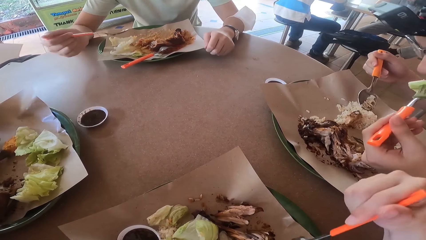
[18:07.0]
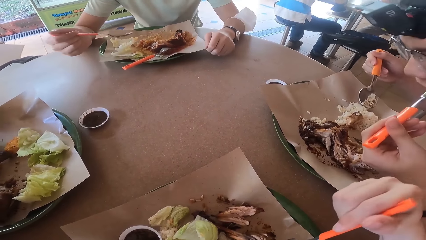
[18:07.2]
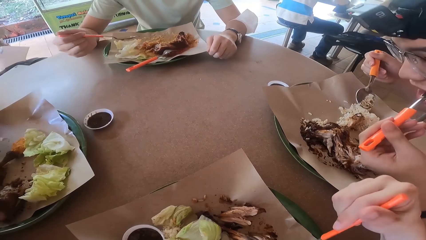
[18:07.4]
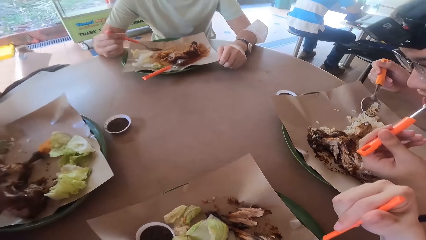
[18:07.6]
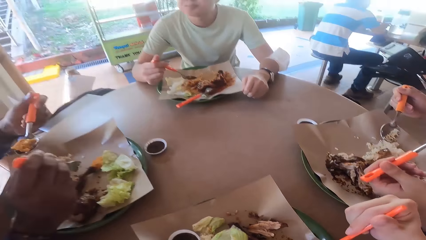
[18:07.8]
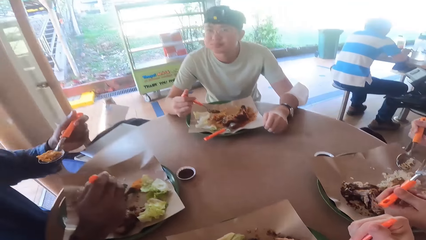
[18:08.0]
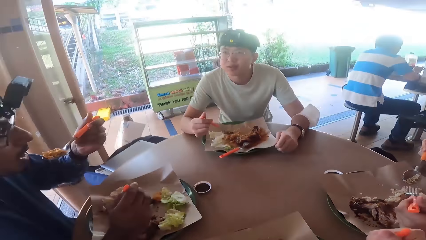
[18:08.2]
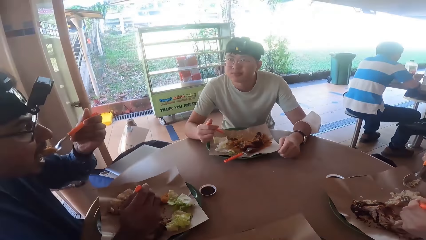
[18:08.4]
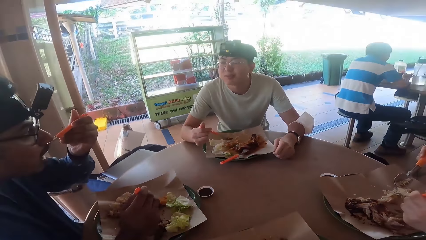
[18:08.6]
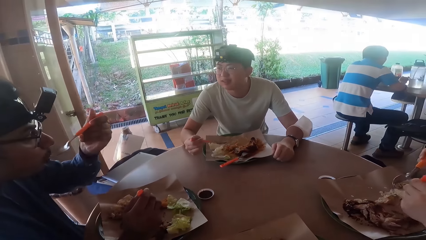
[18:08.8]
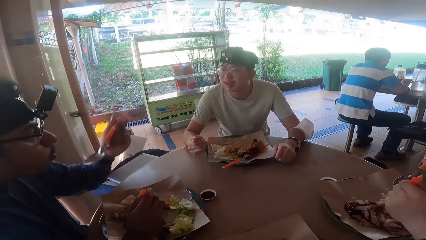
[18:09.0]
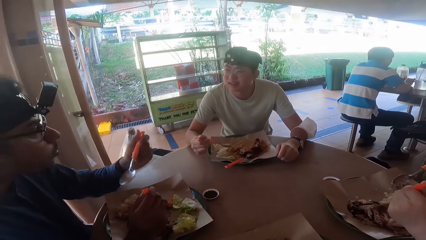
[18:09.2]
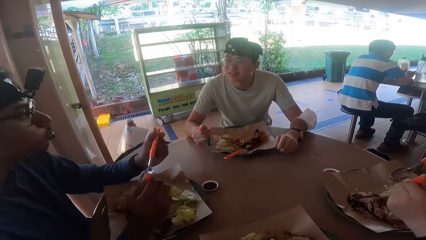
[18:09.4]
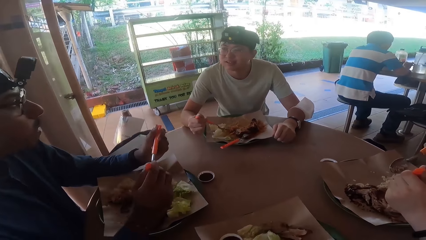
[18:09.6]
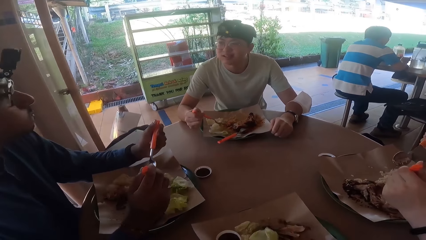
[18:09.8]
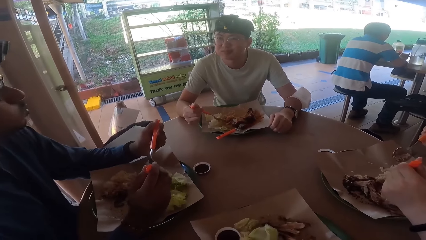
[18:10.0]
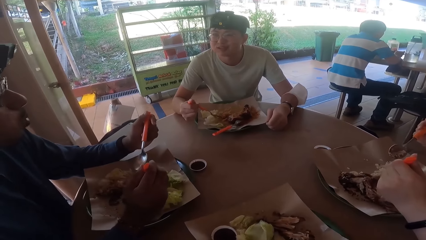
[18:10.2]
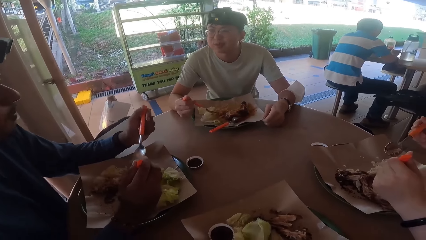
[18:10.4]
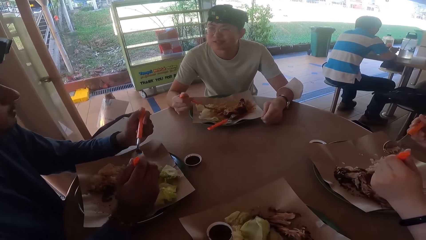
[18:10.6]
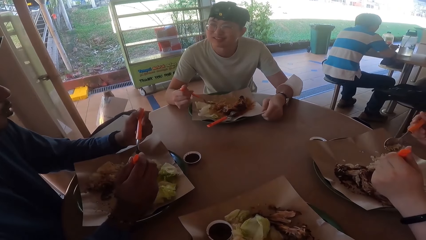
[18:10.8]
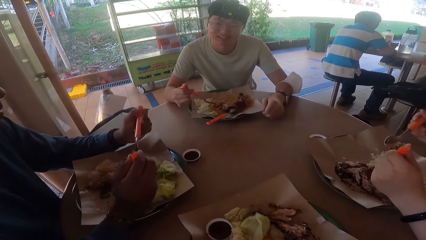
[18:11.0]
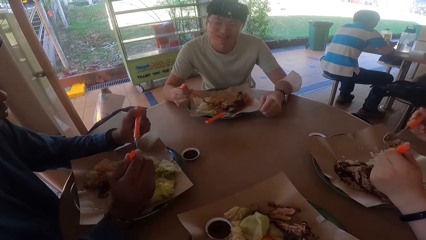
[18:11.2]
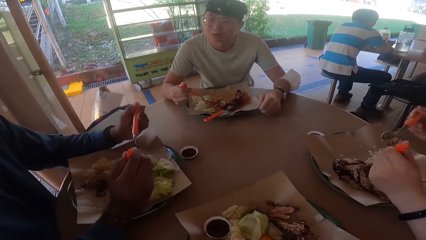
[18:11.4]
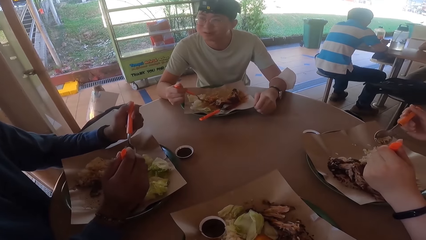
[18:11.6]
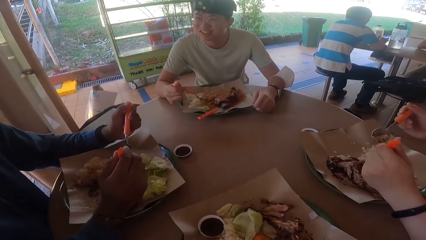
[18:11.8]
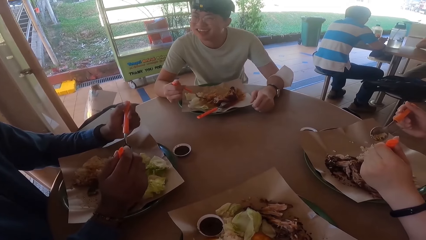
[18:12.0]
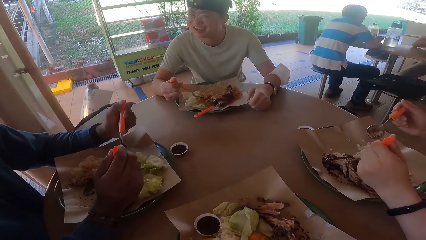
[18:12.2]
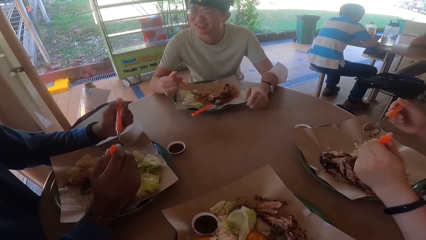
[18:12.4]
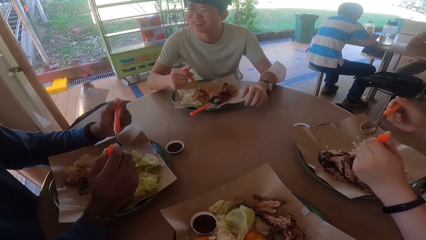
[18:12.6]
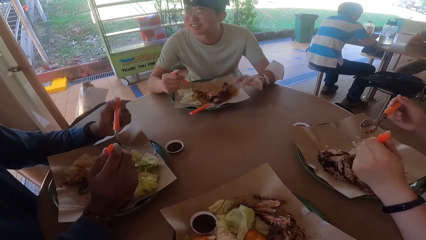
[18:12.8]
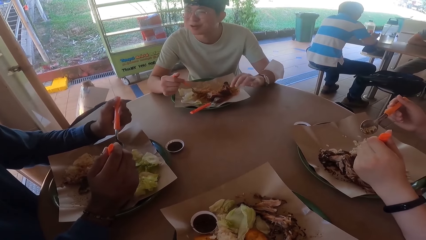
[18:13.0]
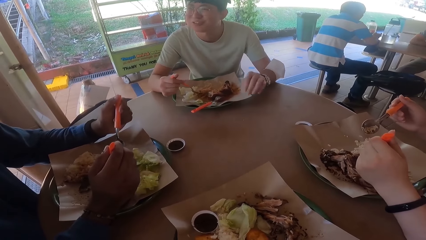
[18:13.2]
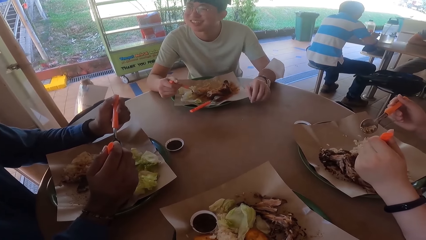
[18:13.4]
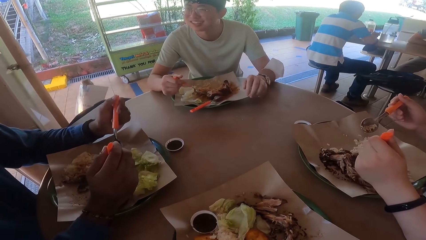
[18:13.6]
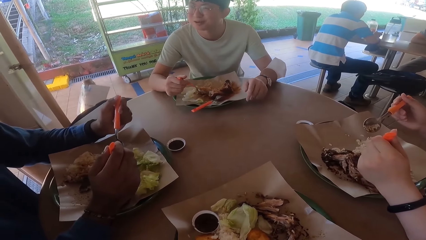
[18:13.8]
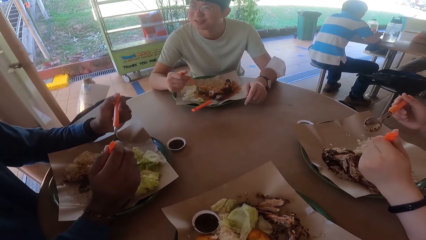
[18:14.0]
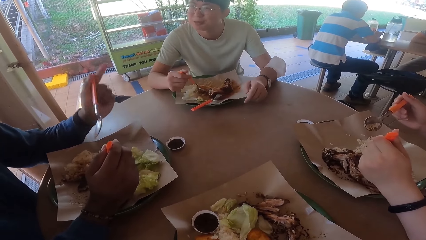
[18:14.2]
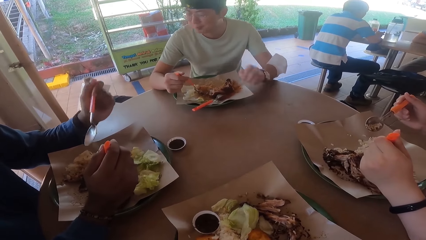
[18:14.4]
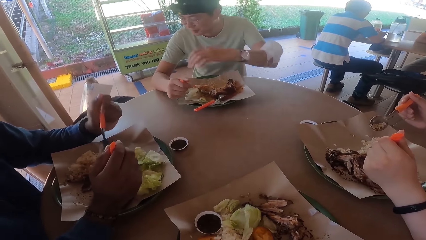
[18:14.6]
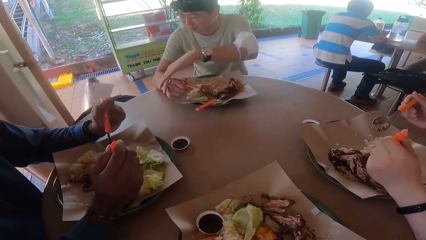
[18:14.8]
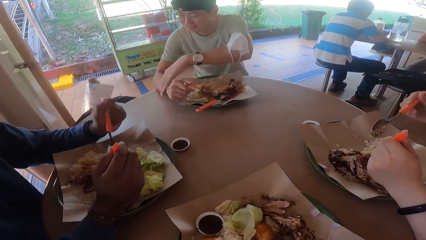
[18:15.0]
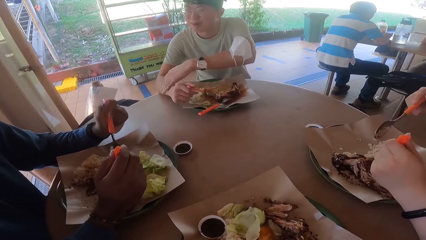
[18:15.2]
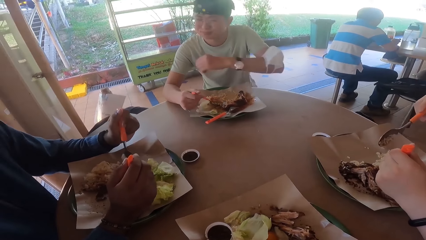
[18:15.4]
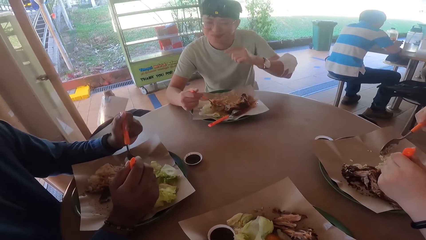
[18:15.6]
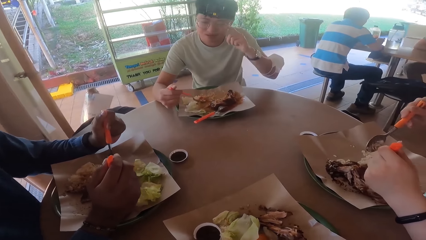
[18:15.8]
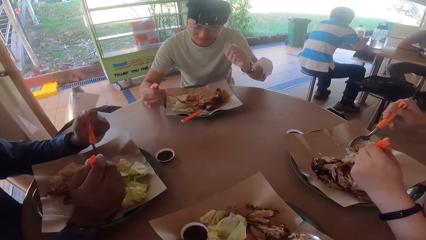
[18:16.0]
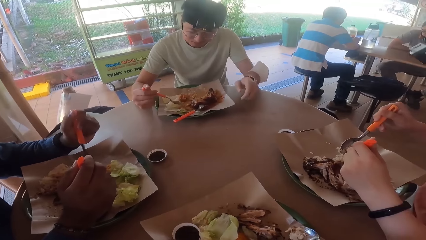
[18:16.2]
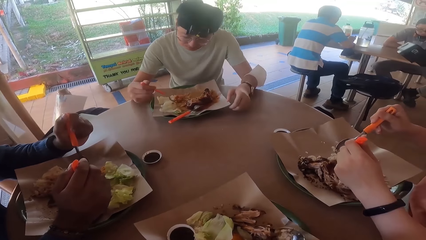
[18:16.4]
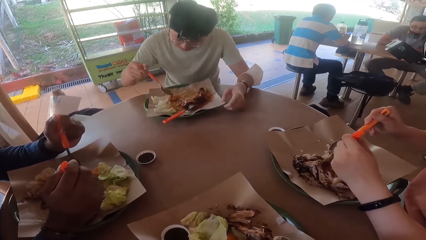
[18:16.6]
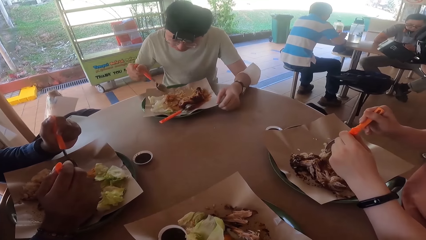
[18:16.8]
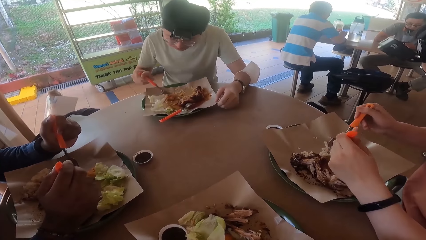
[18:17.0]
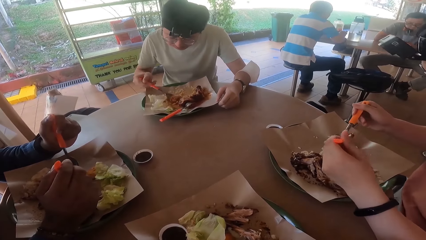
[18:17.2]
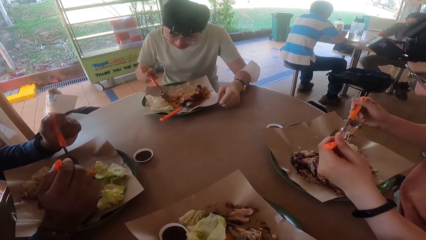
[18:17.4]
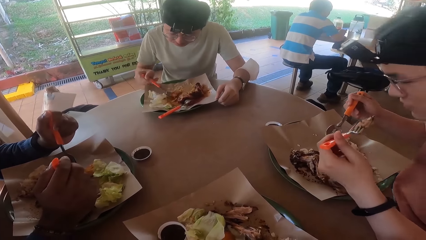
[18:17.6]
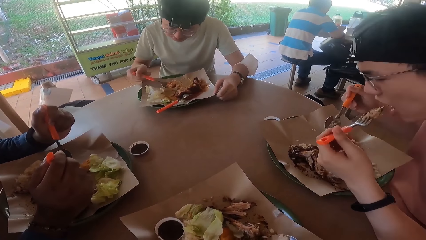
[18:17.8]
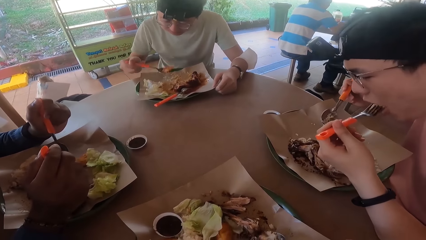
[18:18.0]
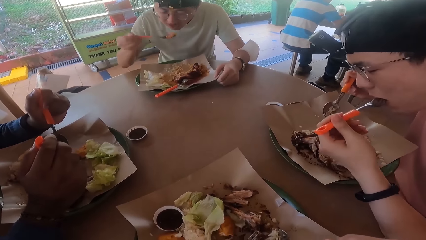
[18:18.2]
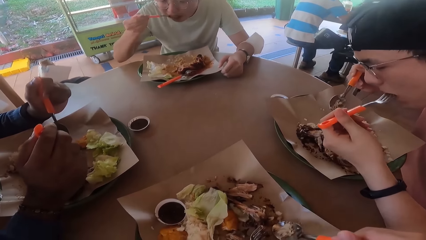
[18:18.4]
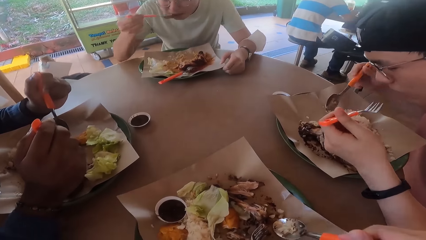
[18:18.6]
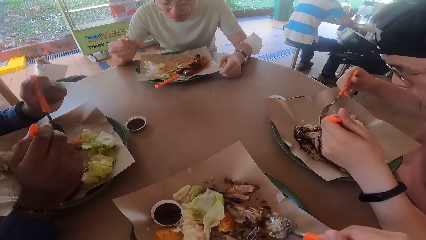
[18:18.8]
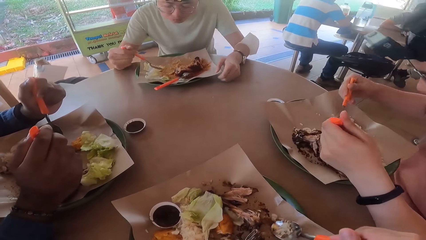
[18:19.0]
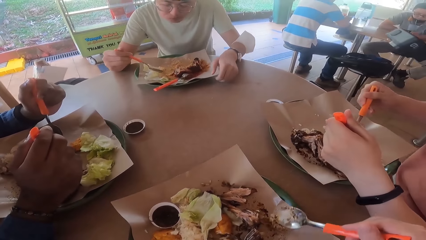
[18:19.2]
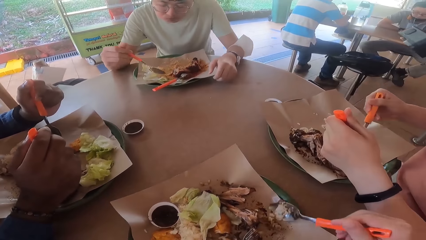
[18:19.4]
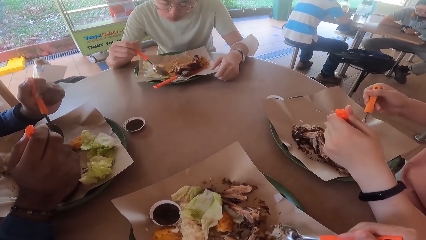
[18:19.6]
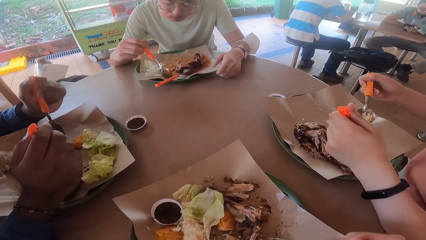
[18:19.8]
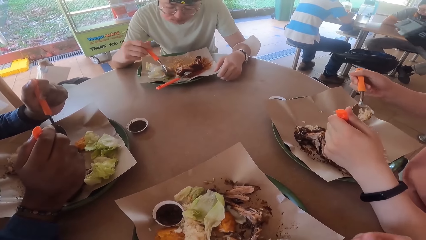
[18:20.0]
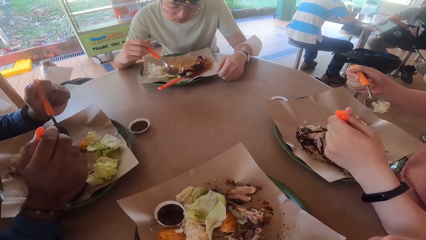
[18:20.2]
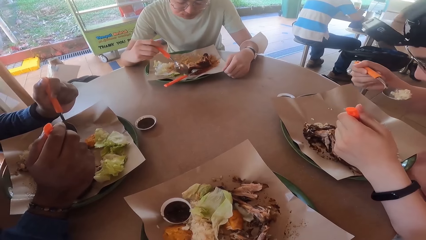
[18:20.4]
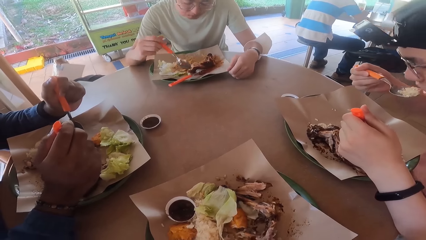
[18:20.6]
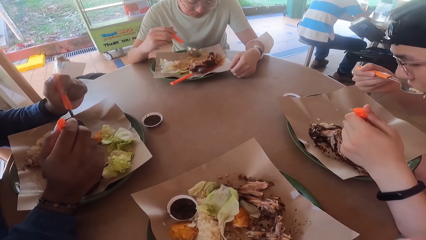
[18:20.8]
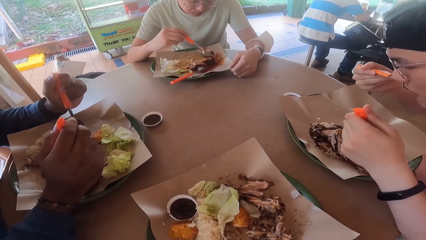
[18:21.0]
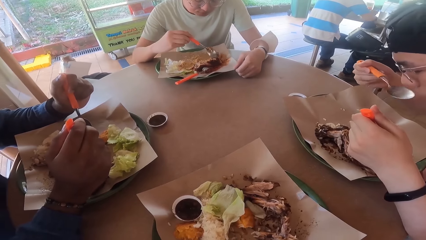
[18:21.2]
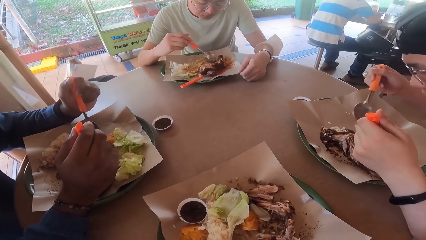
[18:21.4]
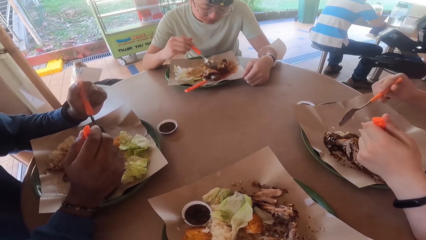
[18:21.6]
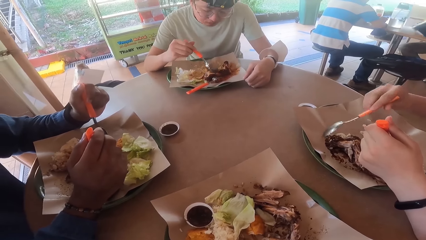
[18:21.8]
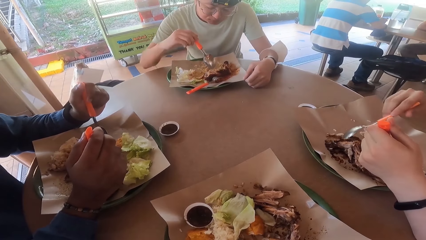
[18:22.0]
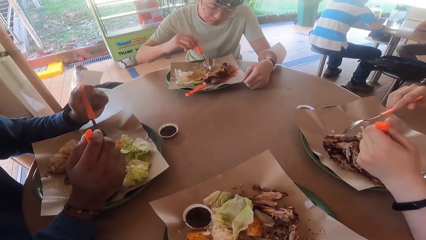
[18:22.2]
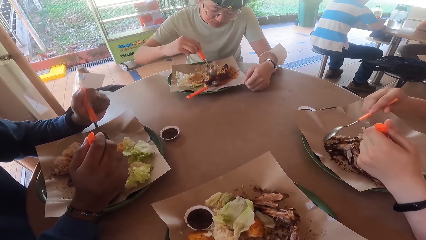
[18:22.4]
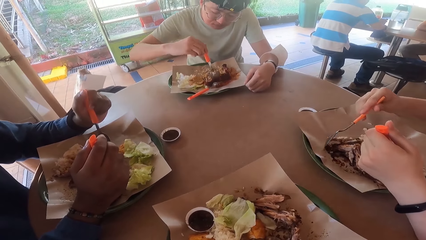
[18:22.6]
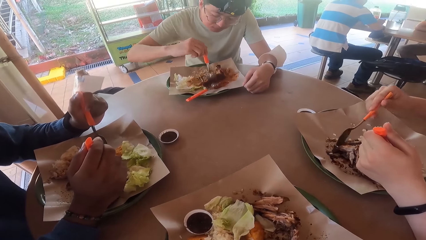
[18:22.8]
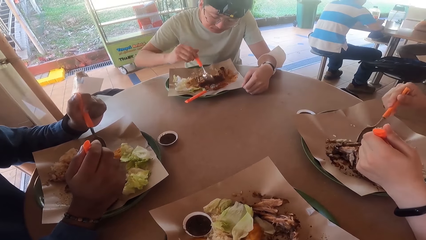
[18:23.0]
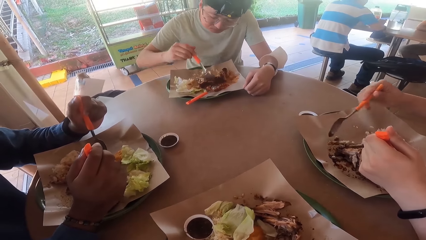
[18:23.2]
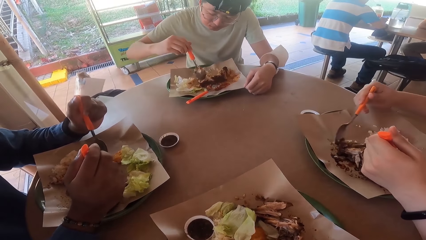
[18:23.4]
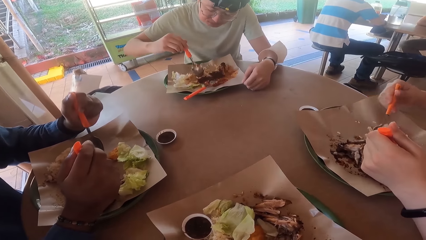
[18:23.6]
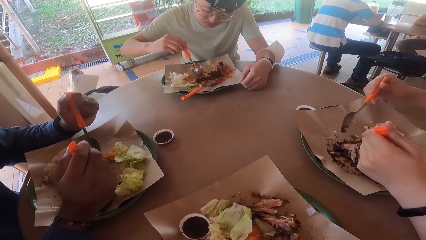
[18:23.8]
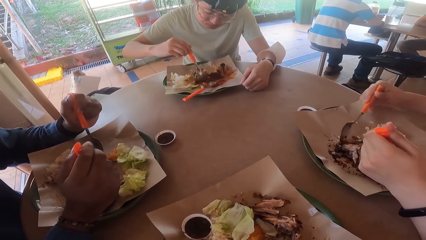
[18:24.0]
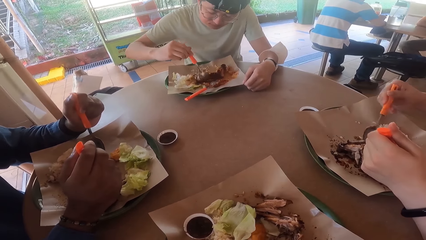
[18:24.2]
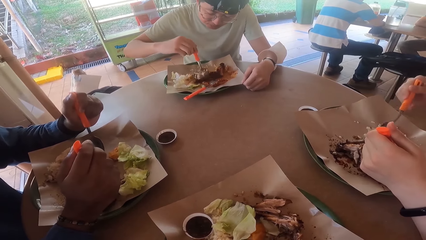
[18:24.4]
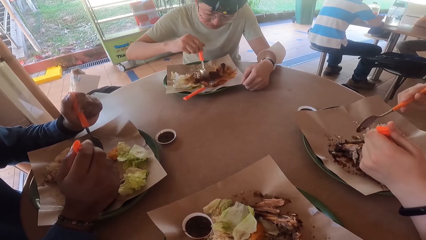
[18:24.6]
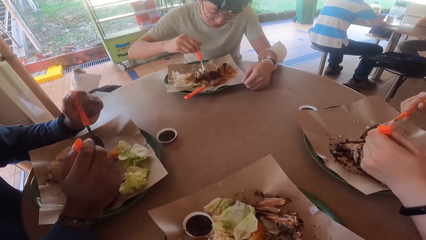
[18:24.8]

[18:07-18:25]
A man takes a bite of the lettuce. Another man holds a spoon. The camera wearer cuts fried chicken with a spoon. The first man holds a spoon. A third man eats food from his plate. A fourth man holds a fork and takes a bite. The second man holds the spoon. The first man holds the spoon and fork. The second man converses with the fourth man. A fifth man eats food from his plate. The first man holds the spoon and fork. The fourth man holds the fork and spoon. The second man holds the spoon and converses with the fourth man. The fourth man holds the spoon and fork. The second man scoops food. The first man scoops the food with the fork and spoon, holds the spoon and takes a bite. The fourth man holds the spoon and fork. The second man holds the food with the spoon and takes a bite. The first man holds the spoon and fork. The fourth man holds the spoon and fork. The second man pokes the food with the spoon. The first man takes a bite of the rice and holds the fork. The fourth man holds the spoon and fork. The first man gathers the food with the spoon and fork. The fourth man holds the spoon and fork. The second man cuts the fried chicken with the spoon.
